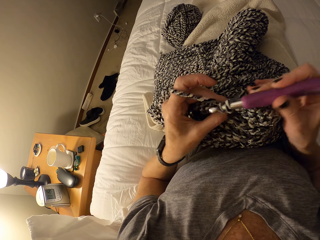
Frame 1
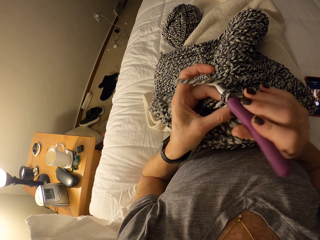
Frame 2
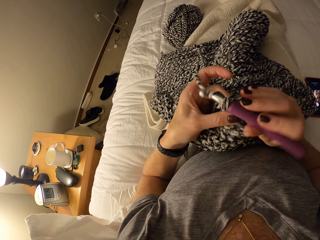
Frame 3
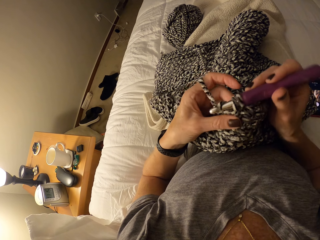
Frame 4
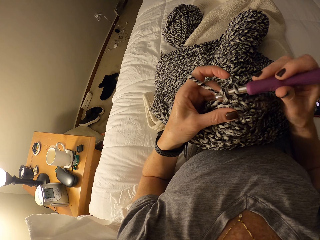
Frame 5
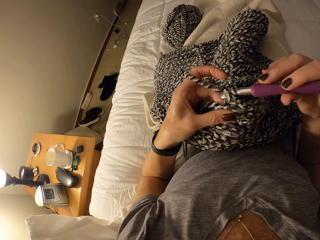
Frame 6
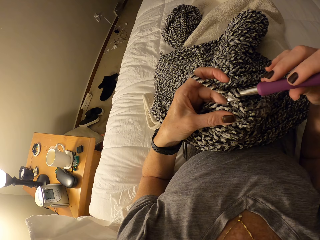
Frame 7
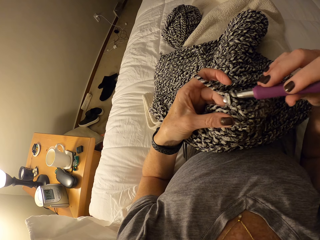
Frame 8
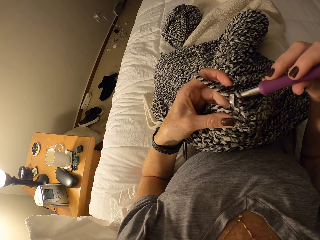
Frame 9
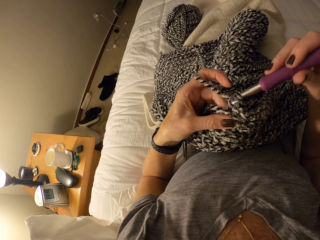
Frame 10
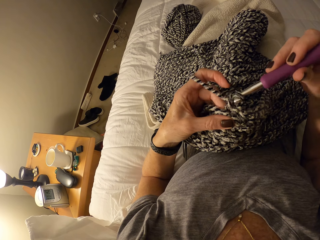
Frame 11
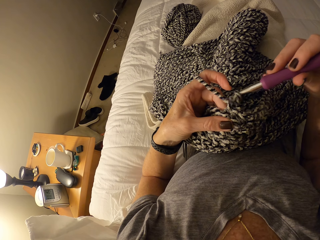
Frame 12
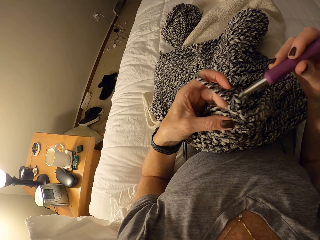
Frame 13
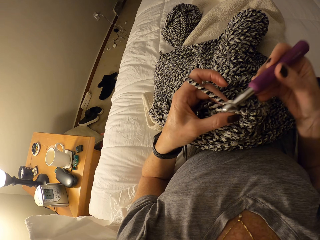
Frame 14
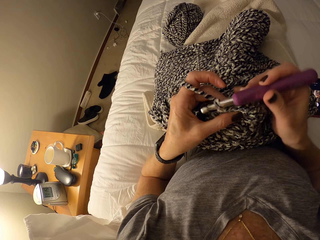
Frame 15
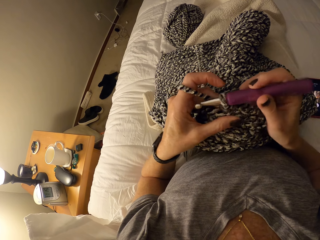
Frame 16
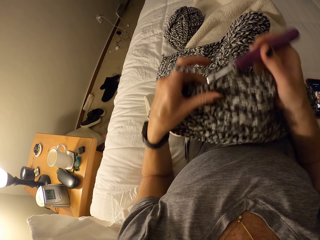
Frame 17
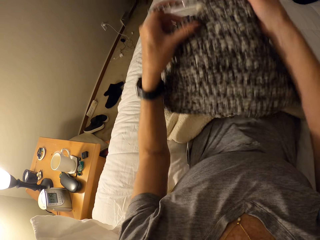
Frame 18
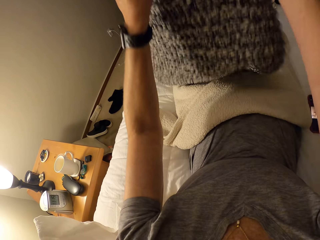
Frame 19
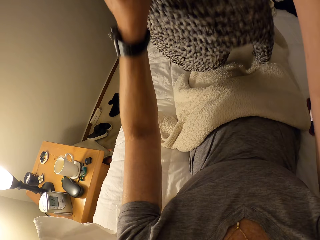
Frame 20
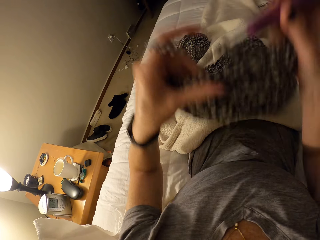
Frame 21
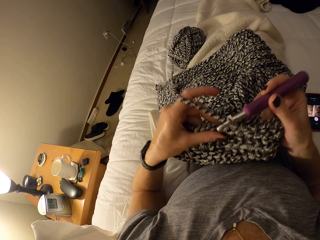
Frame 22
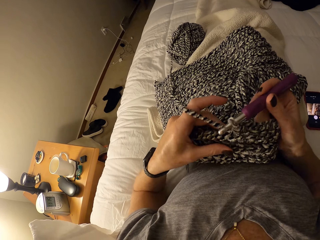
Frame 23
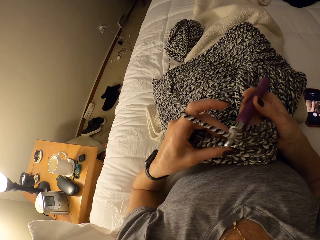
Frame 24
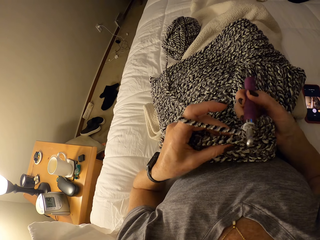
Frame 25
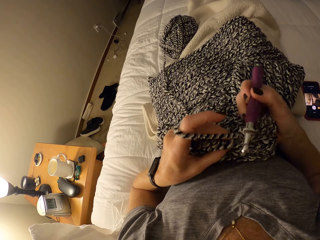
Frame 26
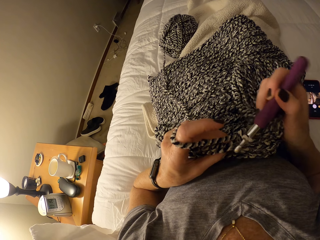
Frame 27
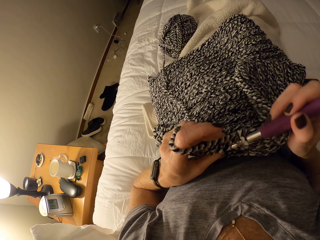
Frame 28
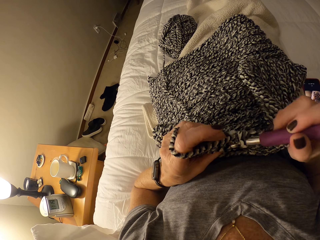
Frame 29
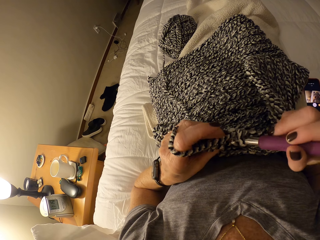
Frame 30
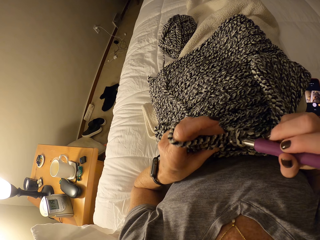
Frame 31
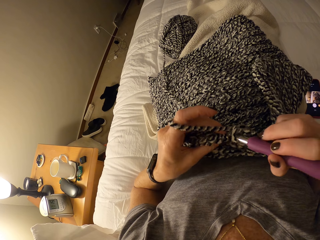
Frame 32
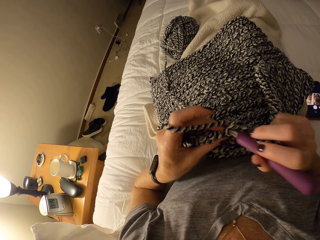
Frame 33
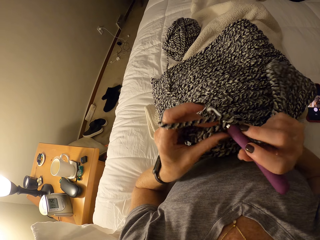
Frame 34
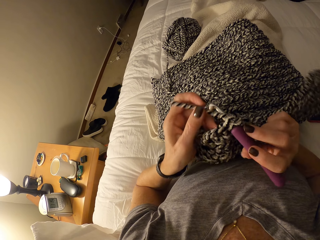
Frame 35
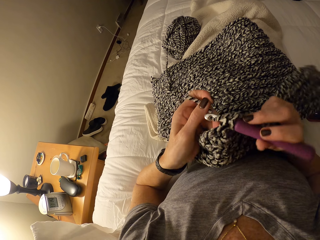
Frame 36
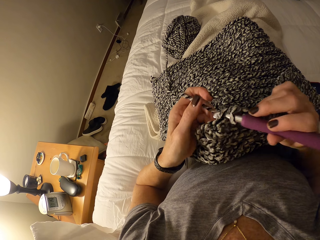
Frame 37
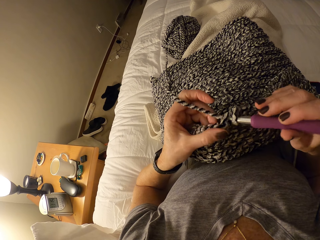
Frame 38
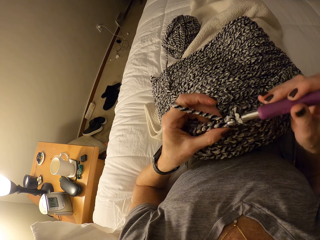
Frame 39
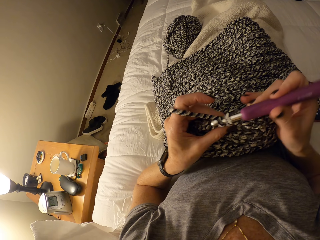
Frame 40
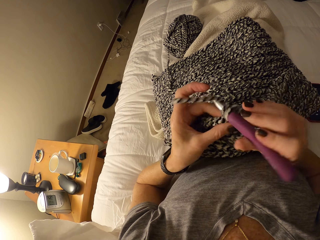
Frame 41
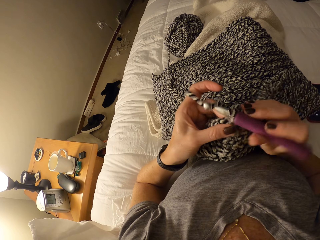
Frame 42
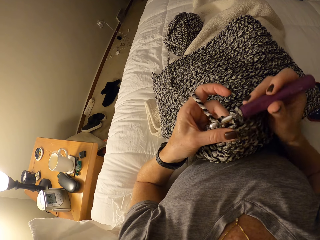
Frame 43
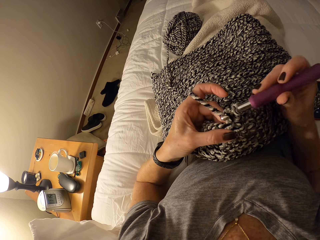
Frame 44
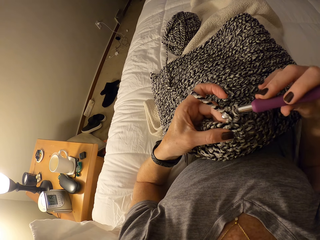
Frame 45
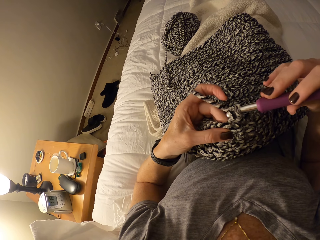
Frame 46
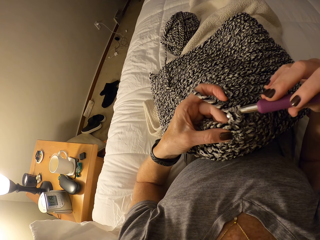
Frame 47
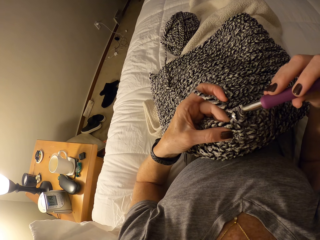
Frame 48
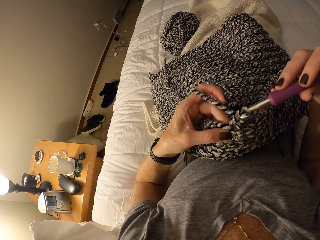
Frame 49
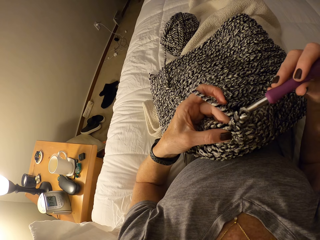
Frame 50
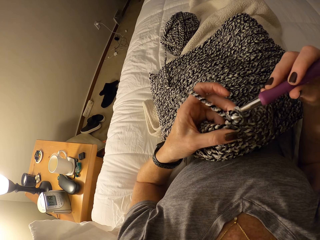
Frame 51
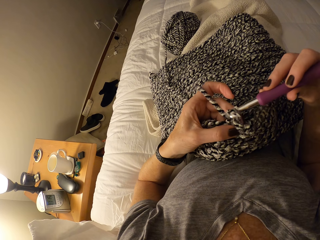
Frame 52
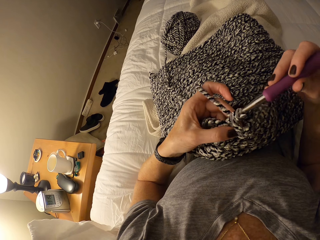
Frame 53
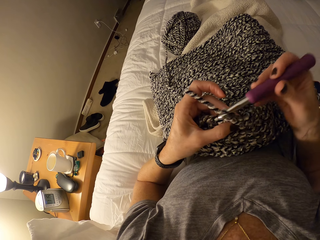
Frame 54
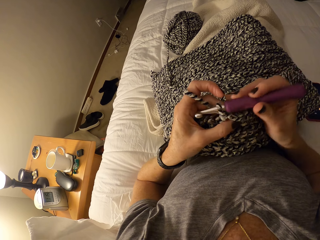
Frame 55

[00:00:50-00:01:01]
The camera wearer adjusts the unfinished crochet on her lap with her two hands. She lifts up the woolen garment and places the woolen garment on her lap. She continues knitting the cotton yarn with the crochet hook.

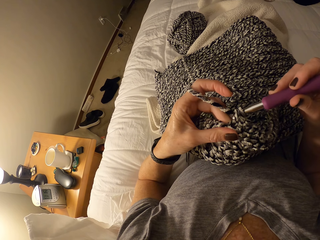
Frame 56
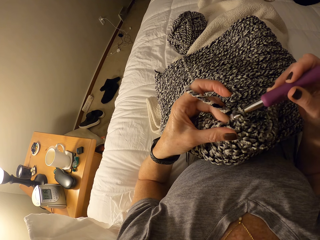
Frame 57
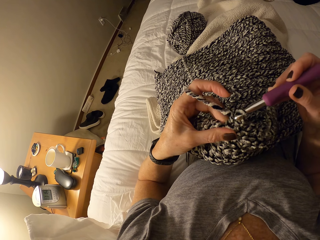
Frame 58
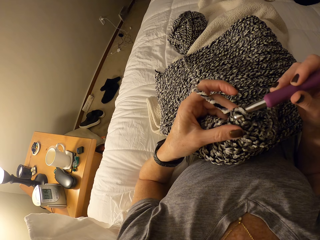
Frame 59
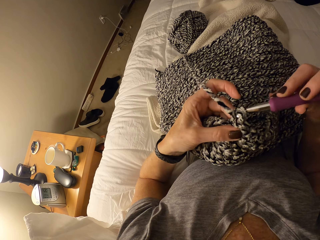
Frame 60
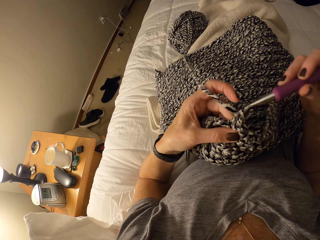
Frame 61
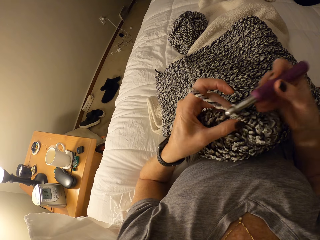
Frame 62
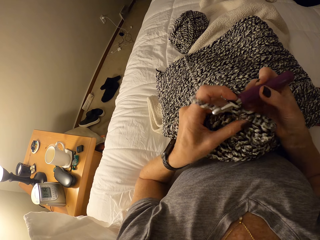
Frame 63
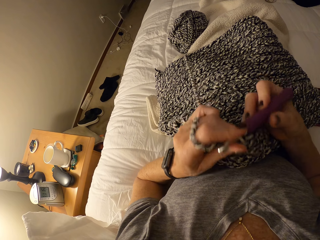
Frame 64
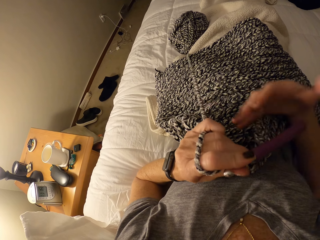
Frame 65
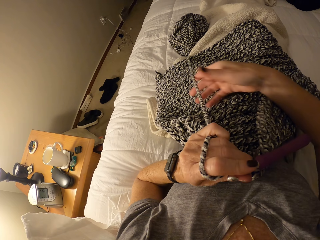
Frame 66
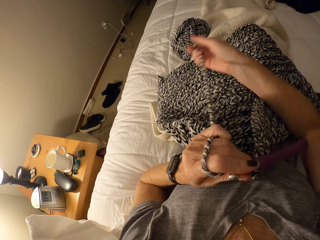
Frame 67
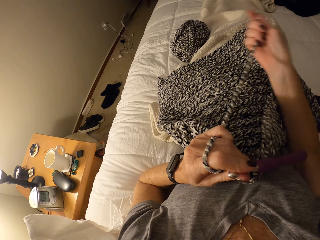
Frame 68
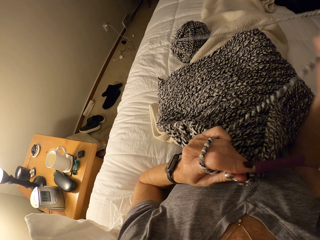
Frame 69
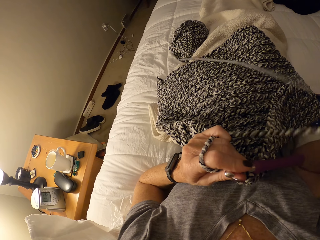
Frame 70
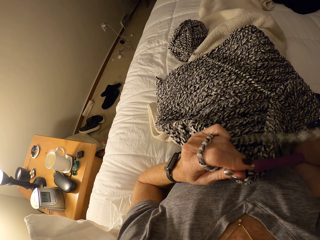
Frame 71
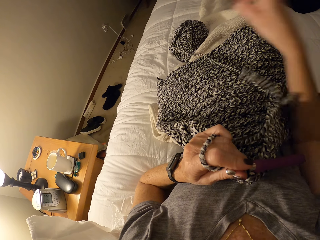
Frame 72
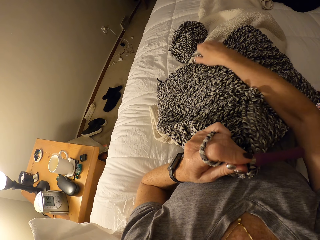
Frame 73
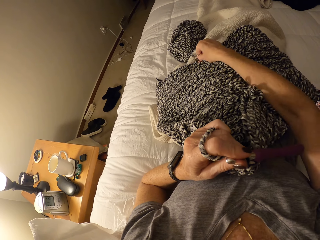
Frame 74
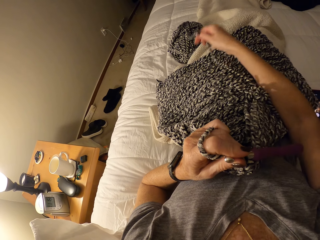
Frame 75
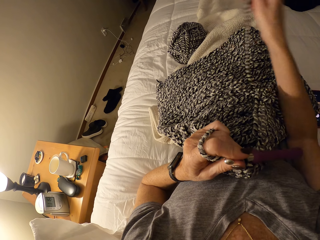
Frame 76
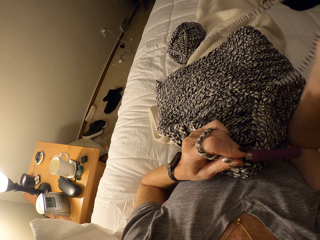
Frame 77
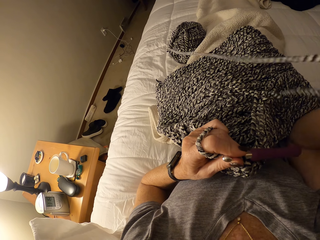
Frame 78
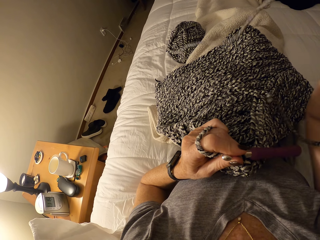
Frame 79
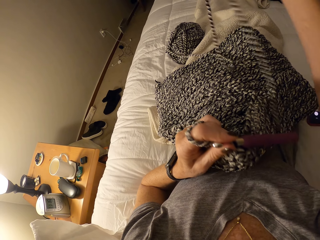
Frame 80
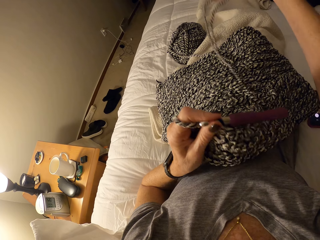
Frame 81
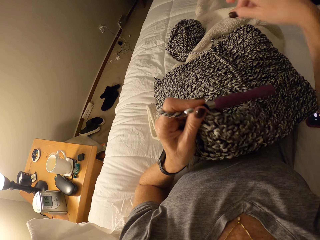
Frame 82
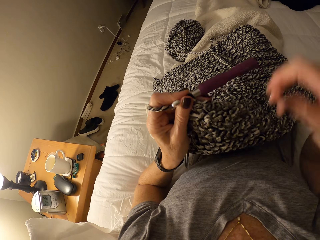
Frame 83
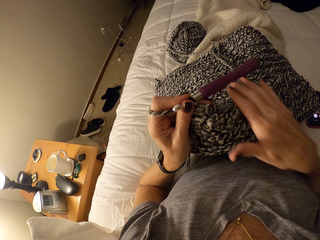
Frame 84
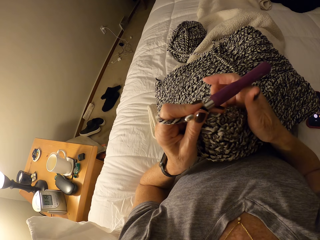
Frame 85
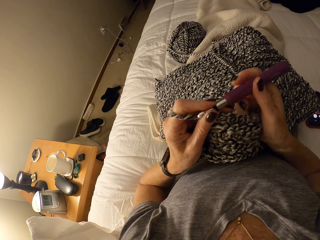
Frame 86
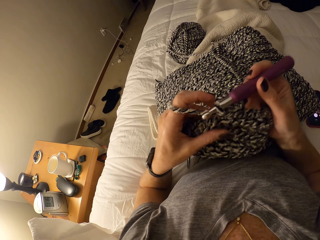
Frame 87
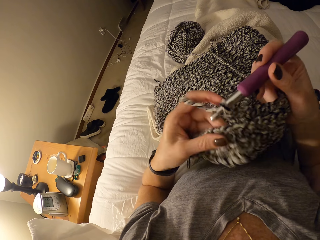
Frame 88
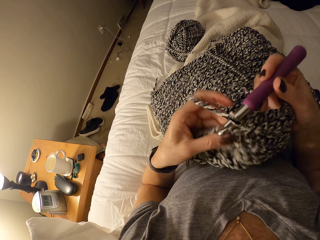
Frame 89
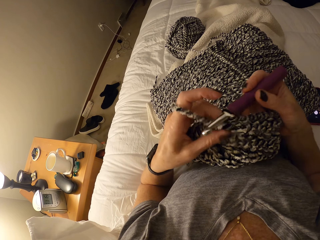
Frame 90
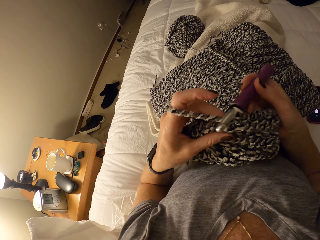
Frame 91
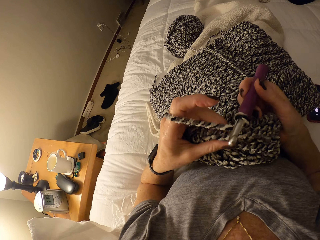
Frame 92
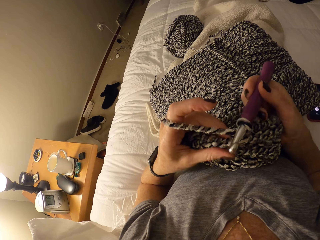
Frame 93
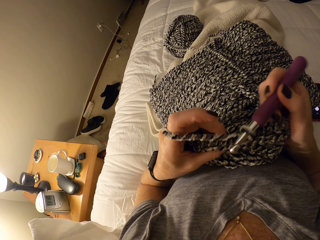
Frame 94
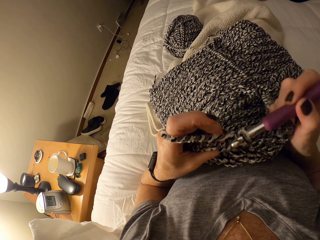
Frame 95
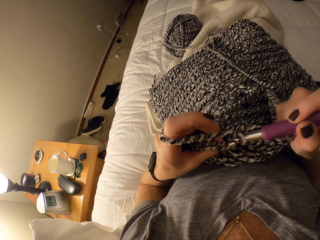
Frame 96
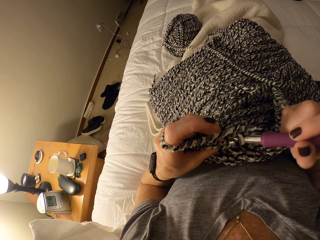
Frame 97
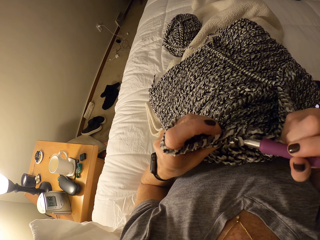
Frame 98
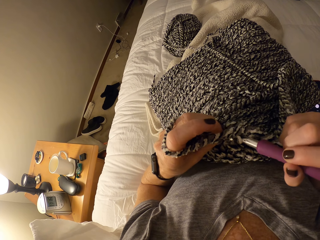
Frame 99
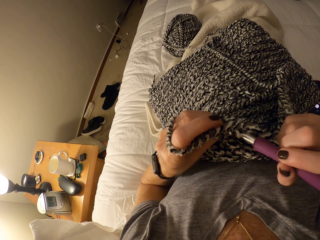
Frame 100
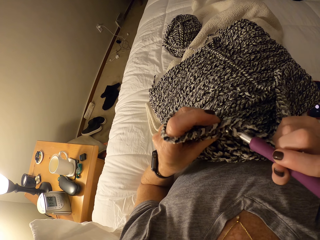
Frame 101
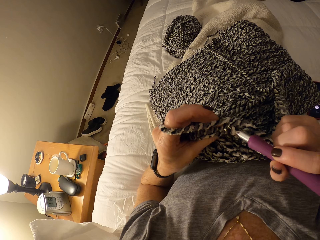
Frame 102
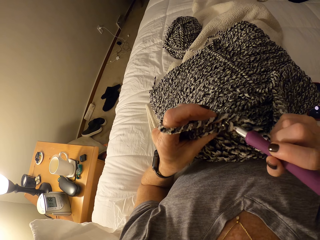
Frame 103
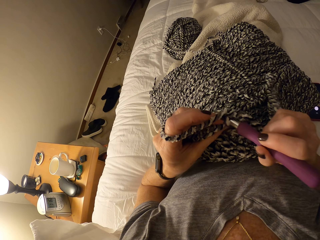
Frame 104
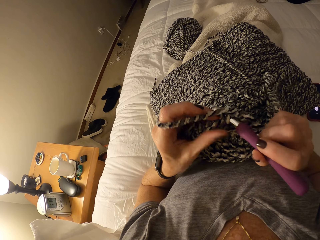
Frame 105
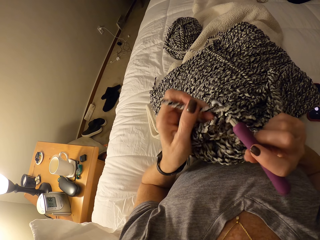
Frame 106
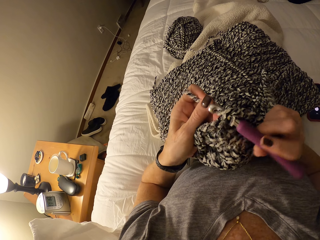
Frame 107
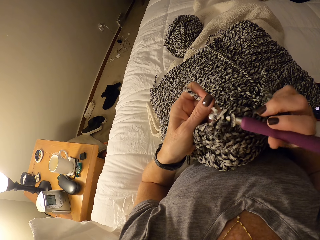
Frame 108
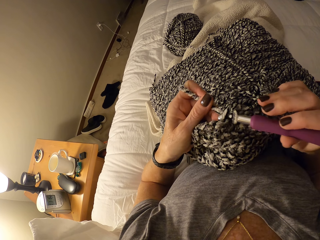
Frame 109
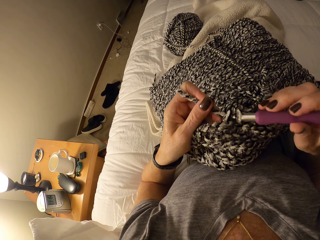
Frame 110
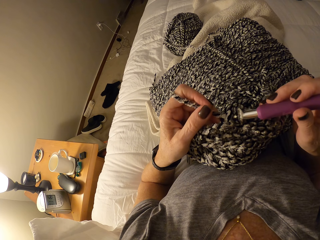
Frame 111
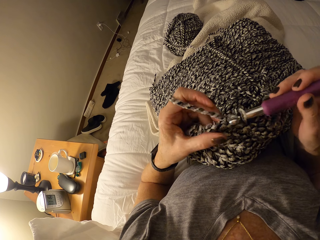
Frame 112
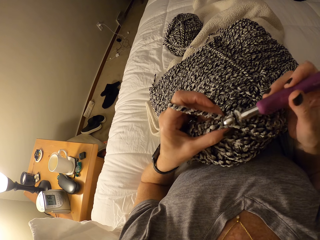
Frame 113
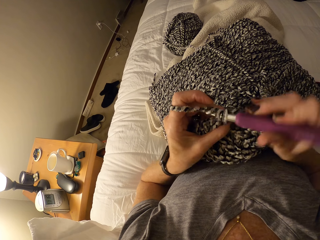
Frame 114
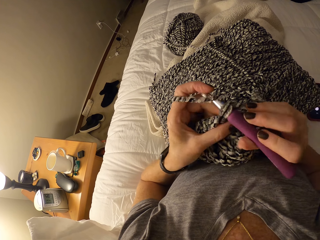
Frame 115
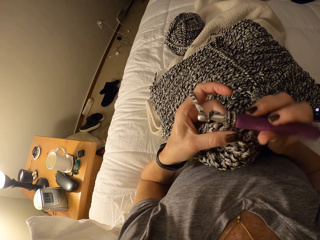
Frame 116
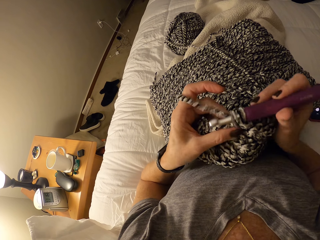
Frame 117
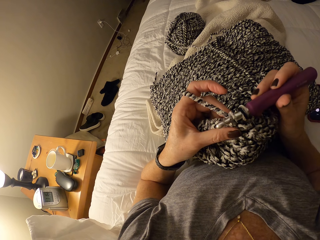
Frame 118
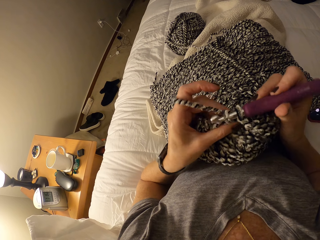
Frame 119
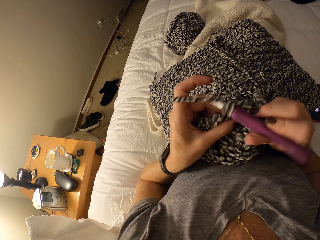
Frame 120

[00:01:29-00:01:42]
The camera wearer pulls the cotton yarn on the bed with her right hand. She holds the crochet hook with her right hand. She continues knitting the cotton yarn with the crochet hook.
